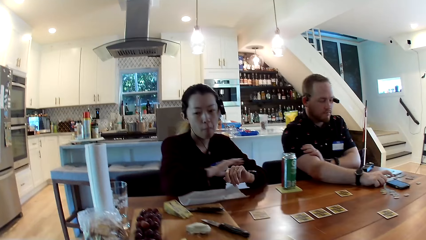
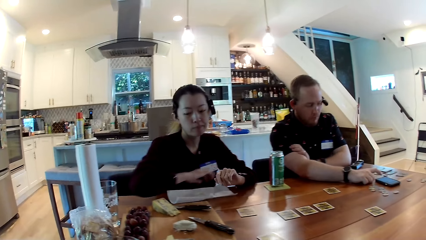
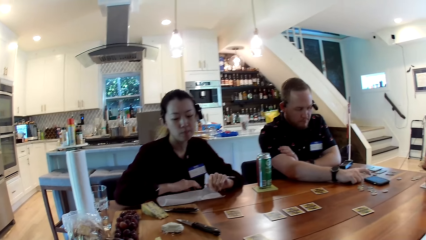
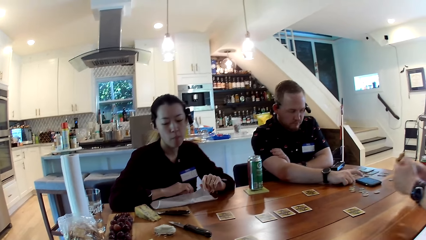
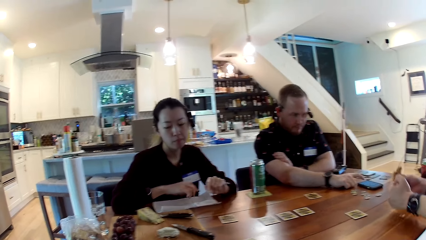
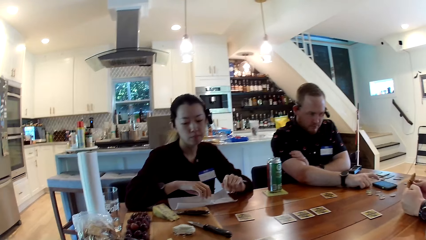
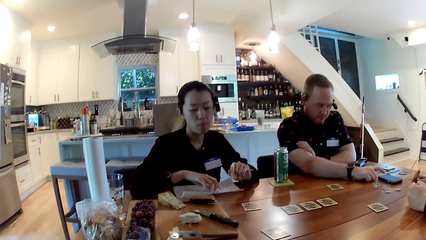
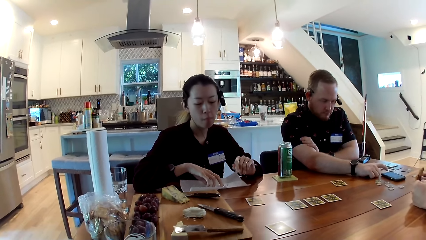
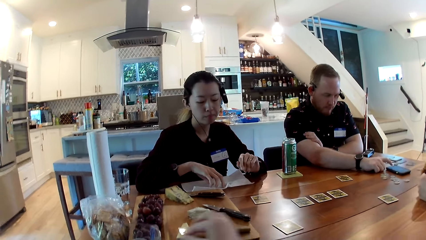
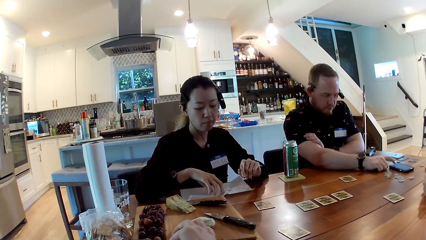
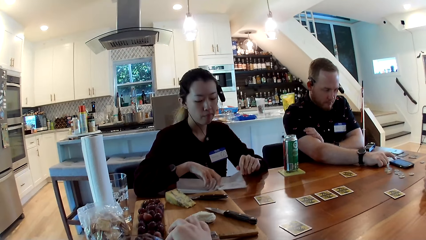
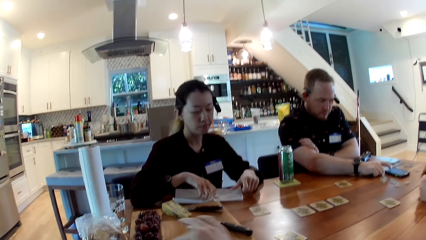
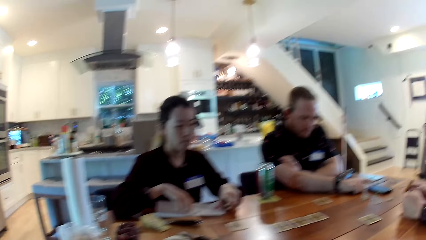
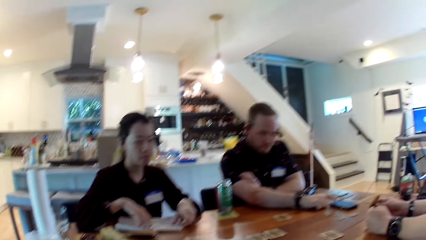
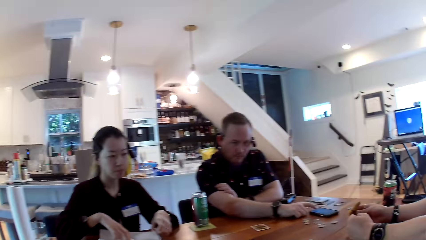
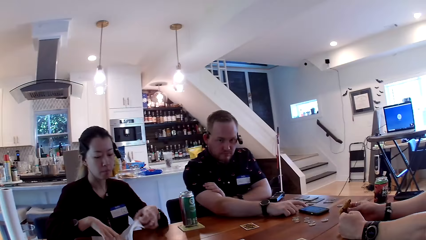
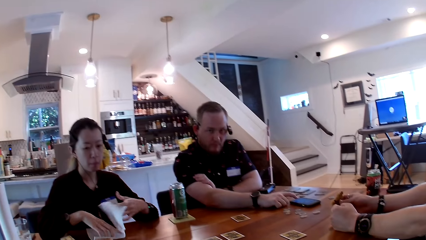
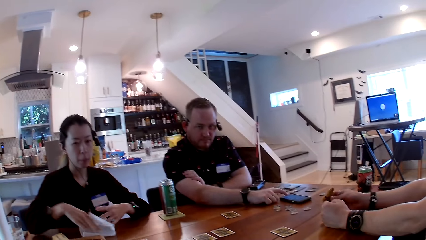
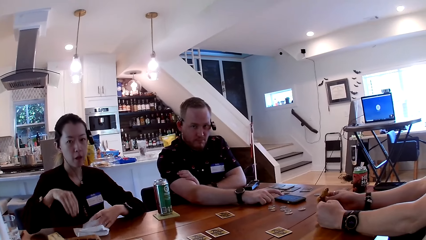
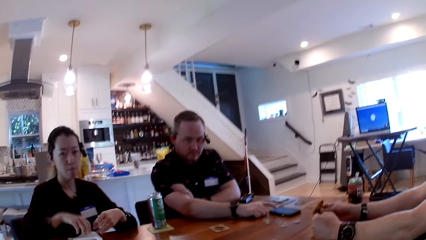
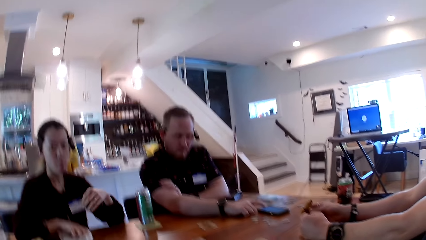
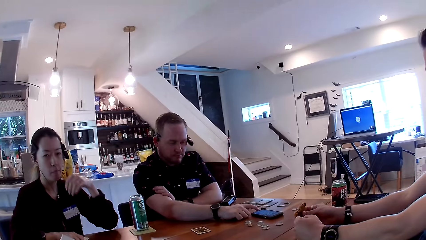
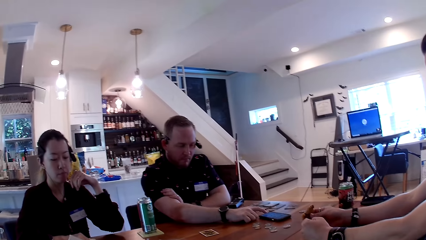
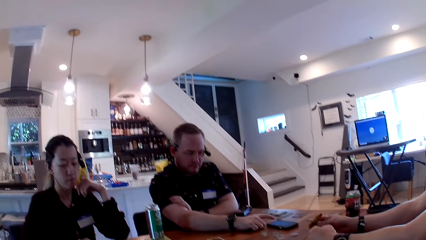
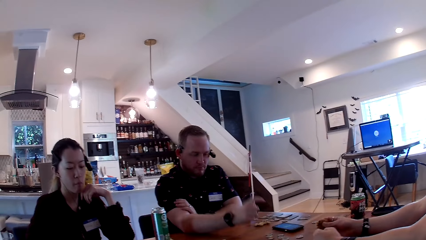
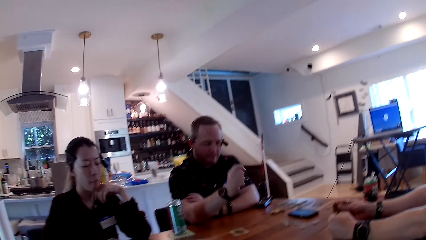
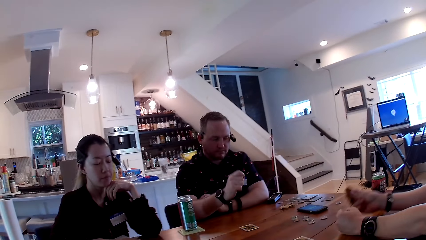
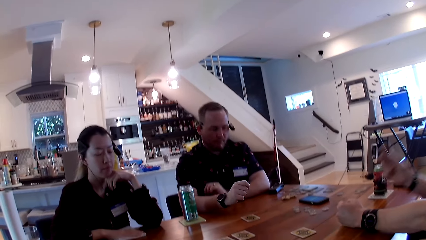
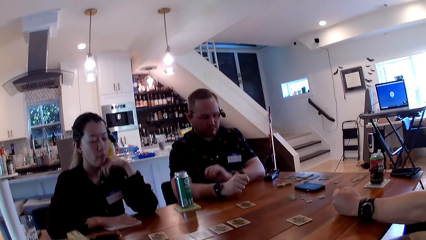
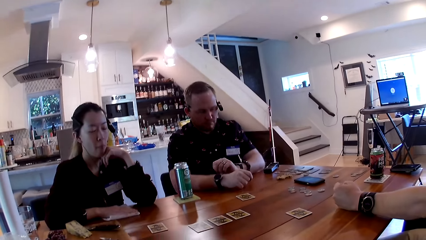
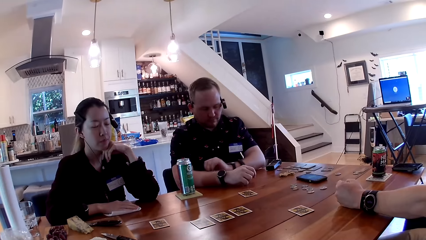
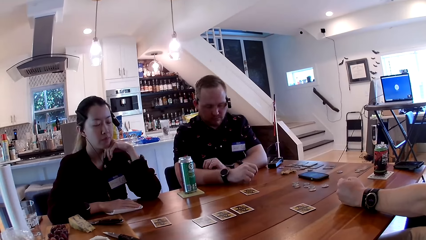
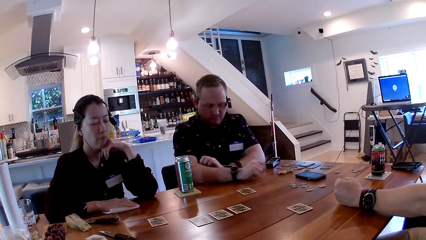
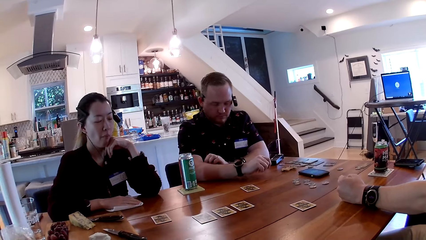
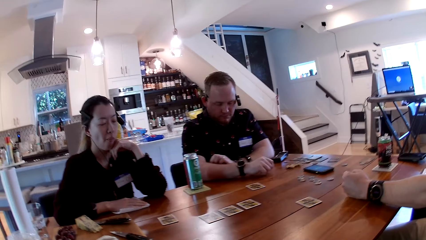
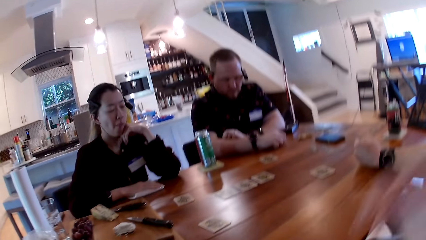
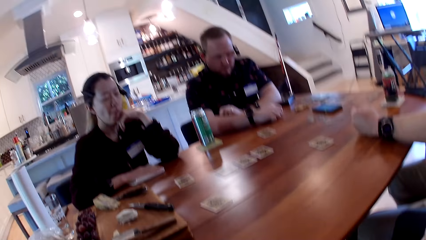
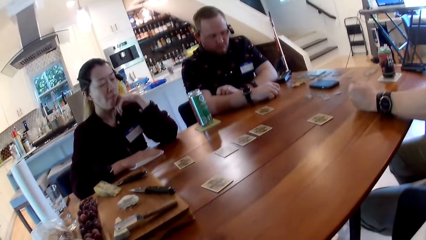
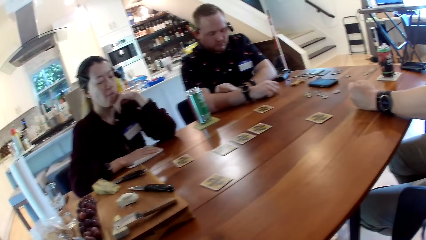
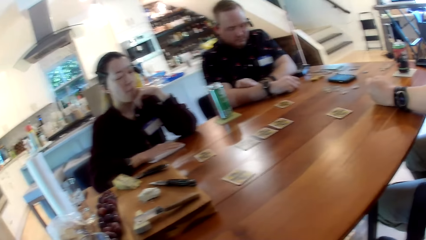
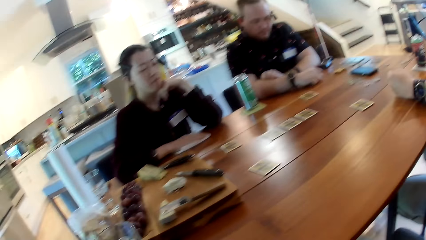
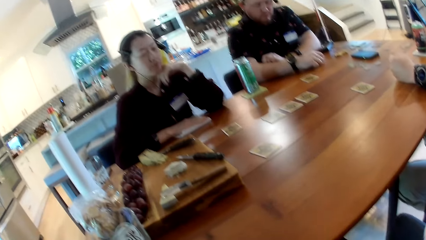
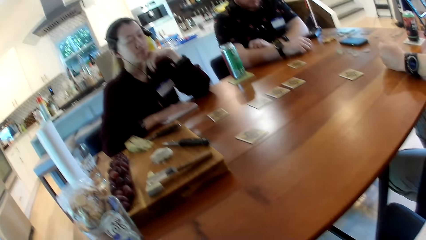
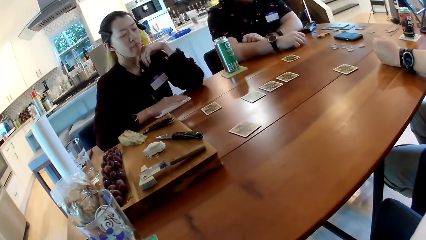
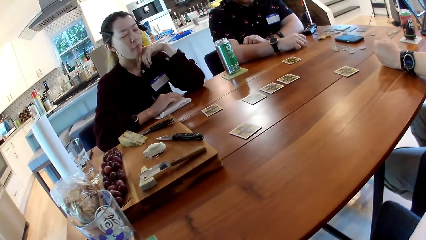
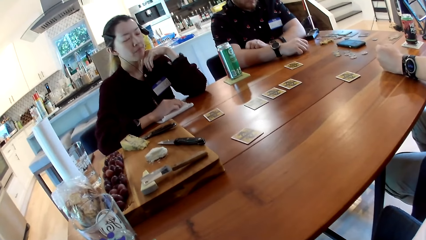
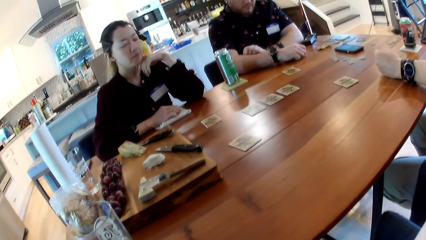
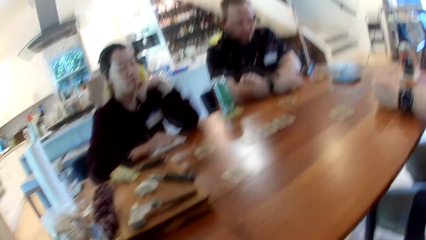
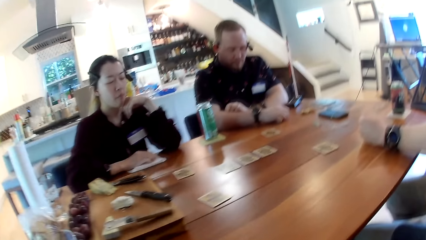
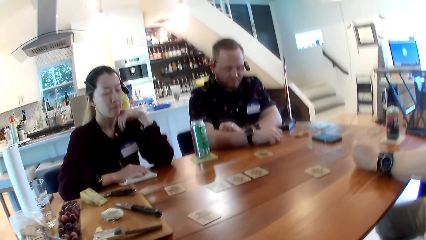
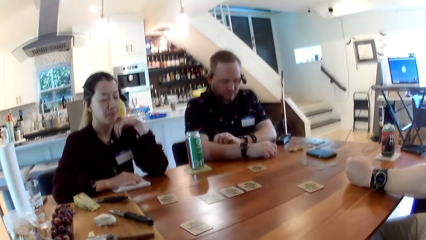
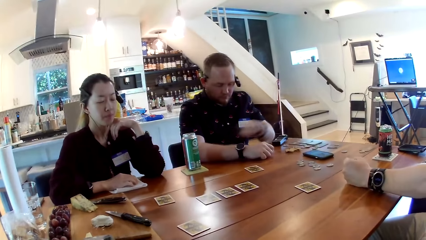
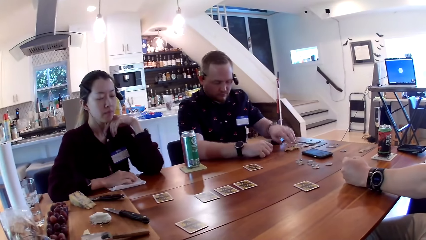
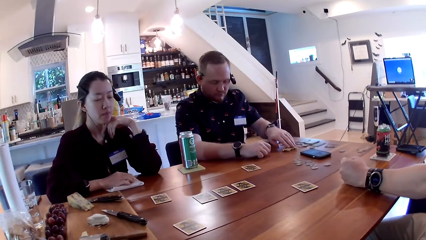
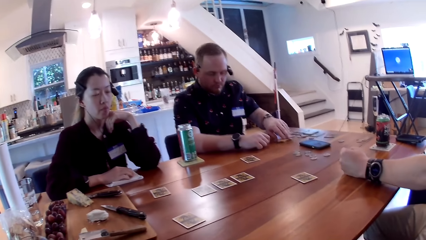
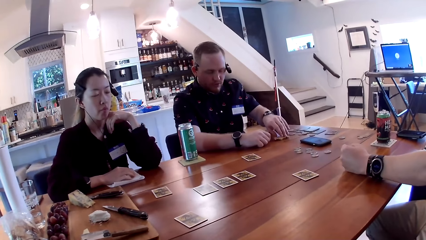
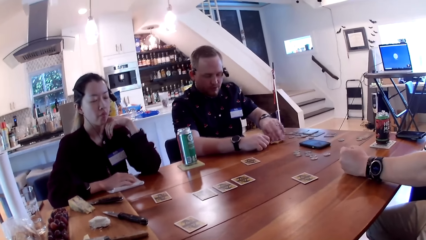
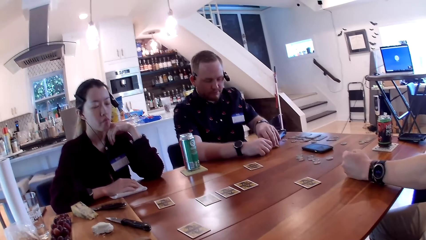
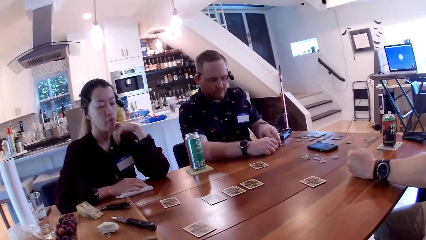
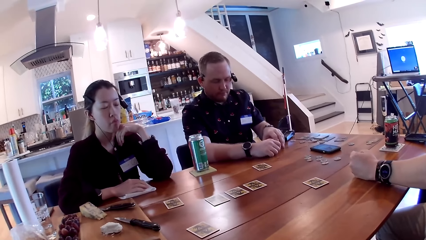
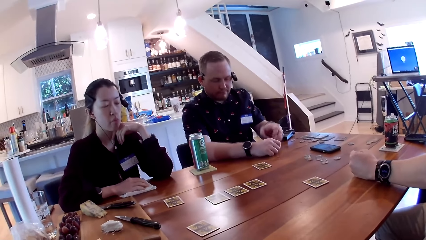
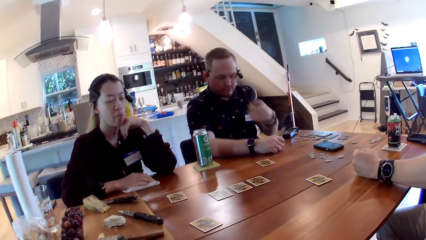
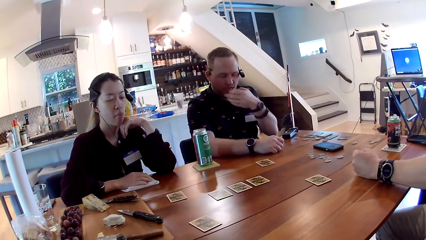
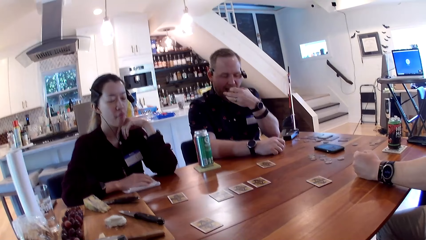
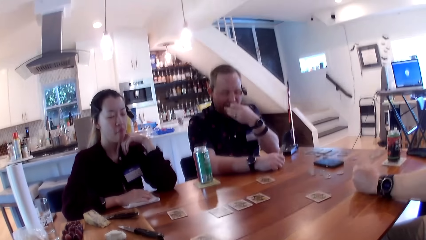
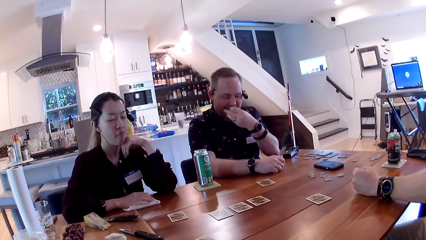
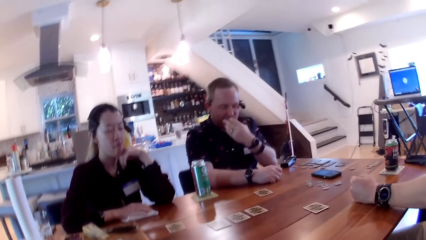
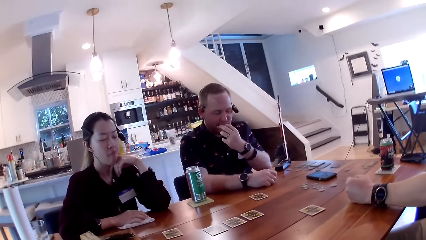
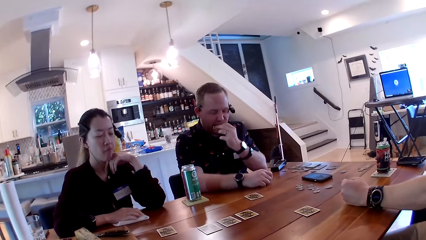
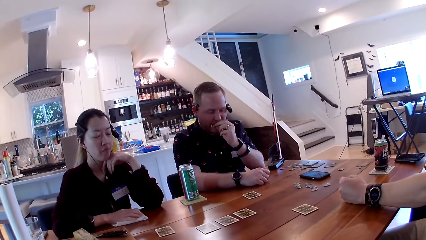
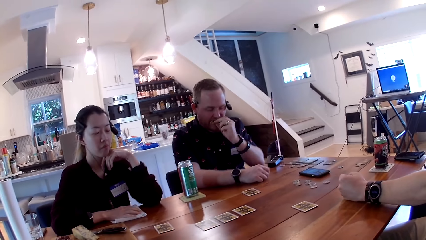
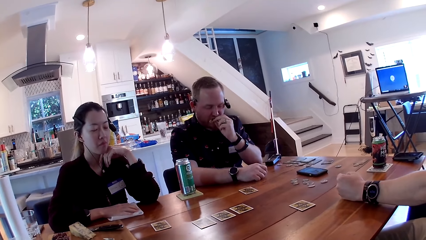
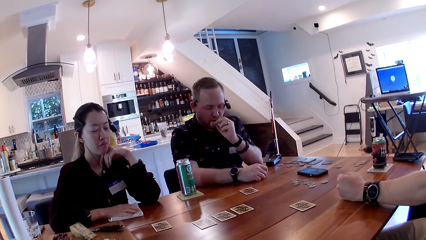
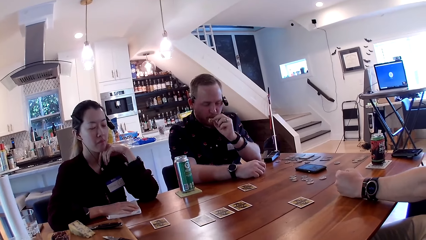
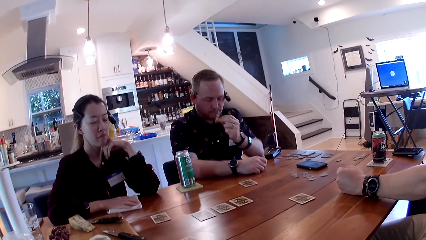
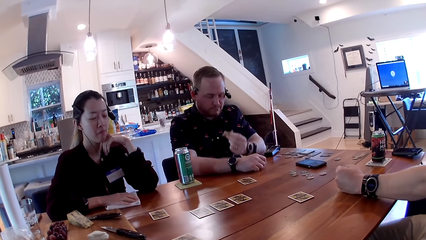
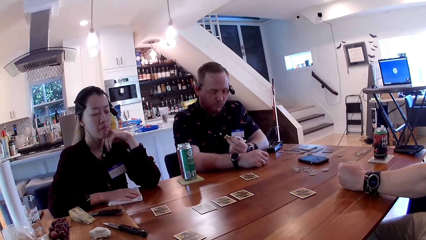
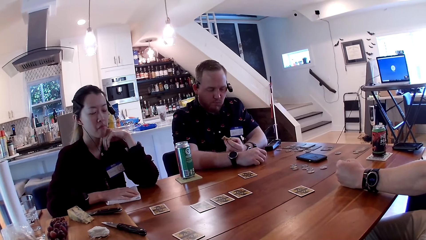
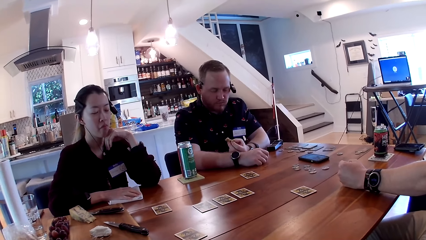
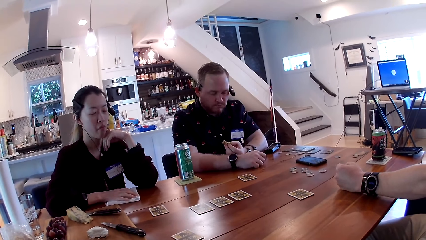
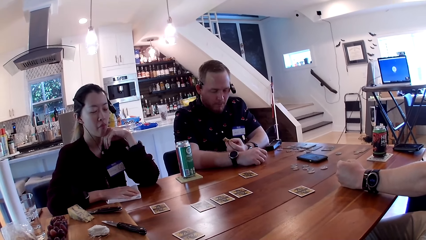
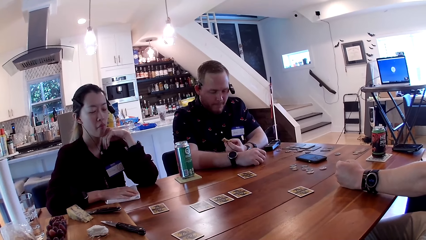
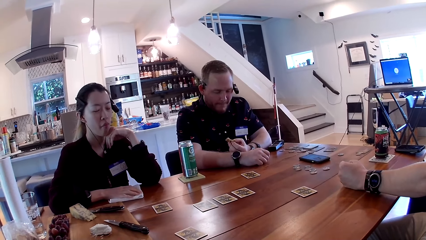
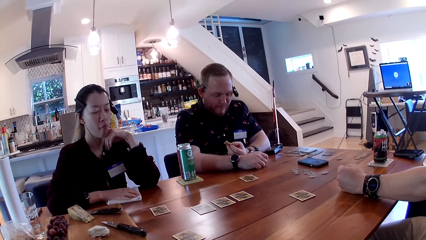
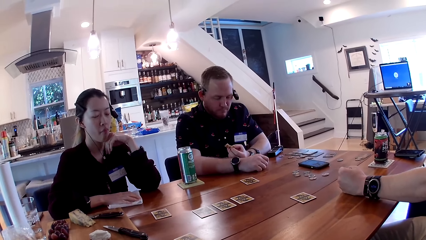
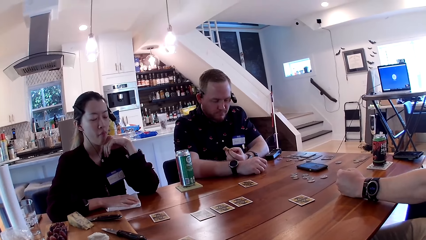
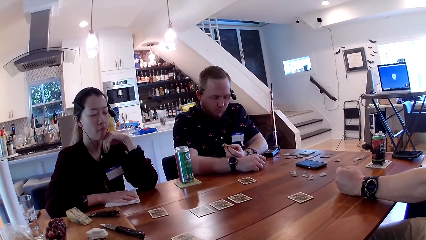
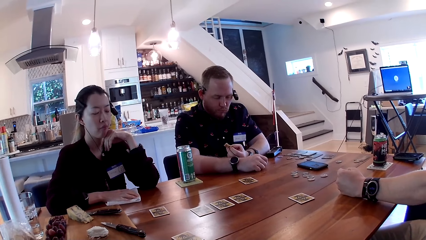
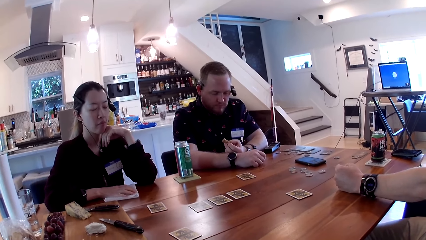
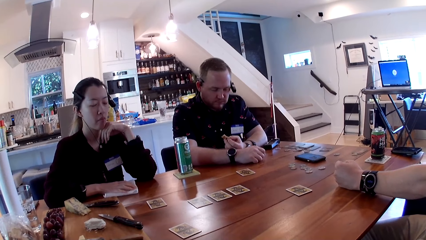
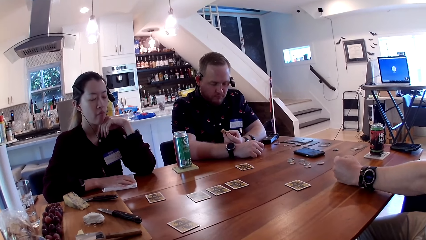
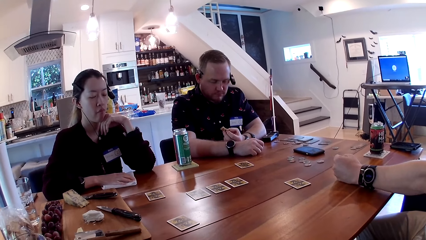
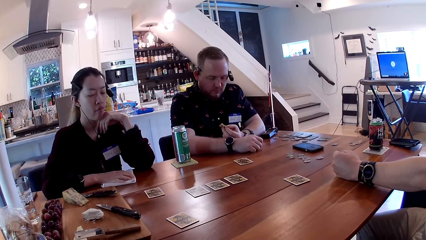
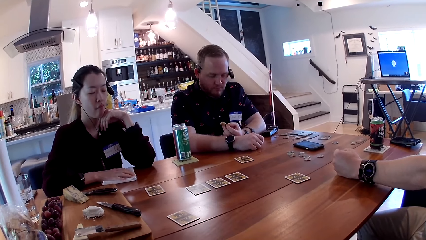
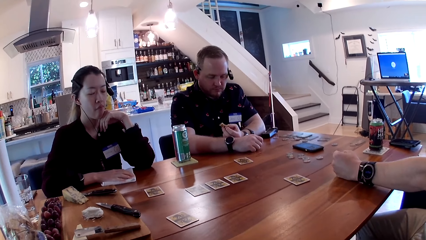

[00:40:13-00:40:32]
The man operates the phone on the table with his right hand. The woman places her right hand on the tissue. The camera wearer picks a grape from the wooden board with her right hand. The woman moves the paper on the table and folds the tissue on the table with both hands. The camera wearer looks around. The man picks the cookie from the table with his left hand and eats the cookie in his left hand.
